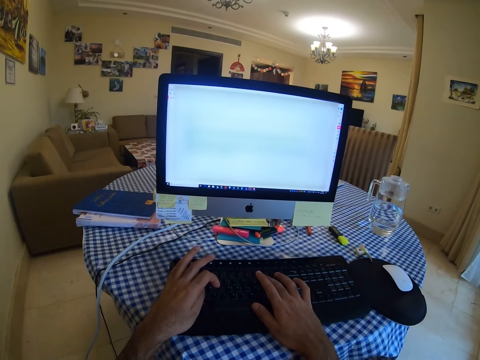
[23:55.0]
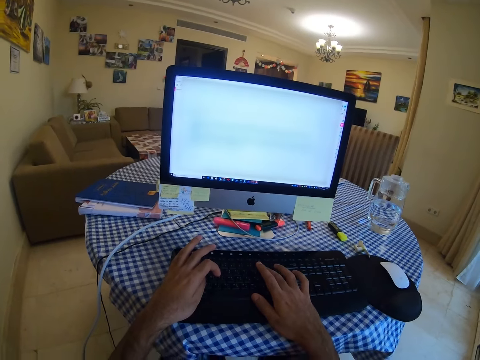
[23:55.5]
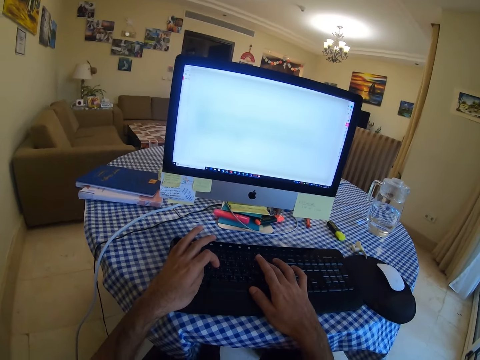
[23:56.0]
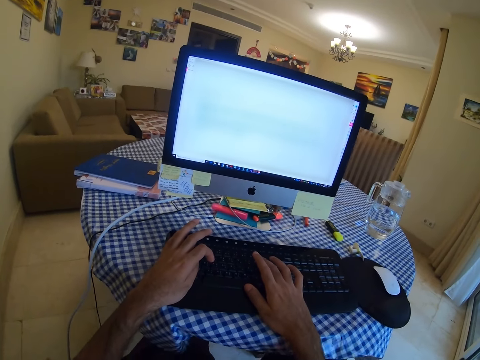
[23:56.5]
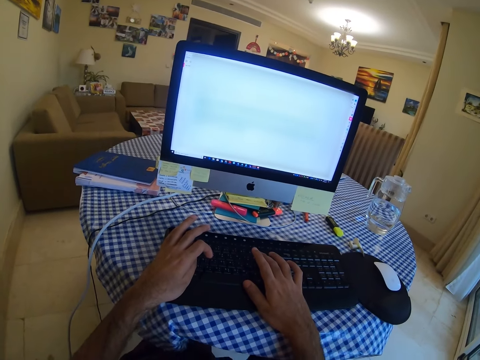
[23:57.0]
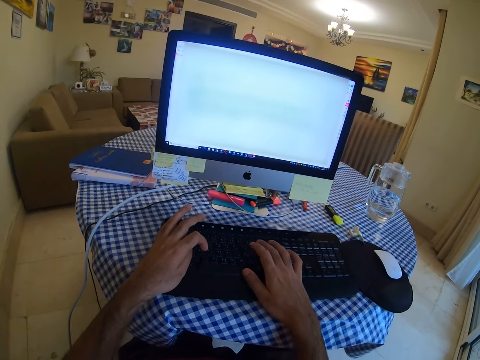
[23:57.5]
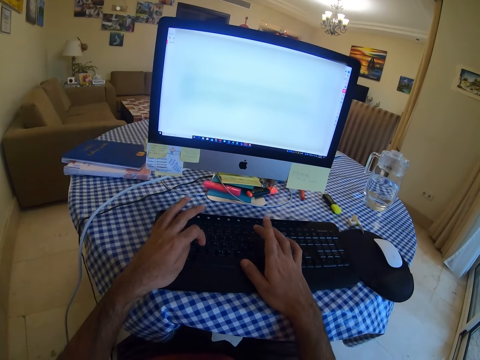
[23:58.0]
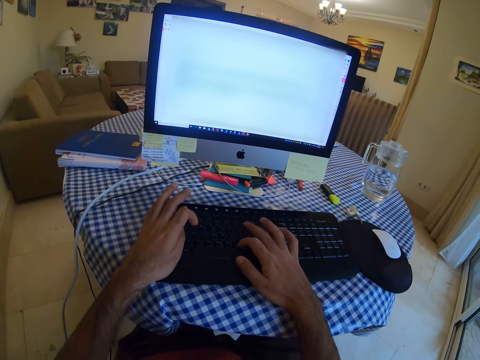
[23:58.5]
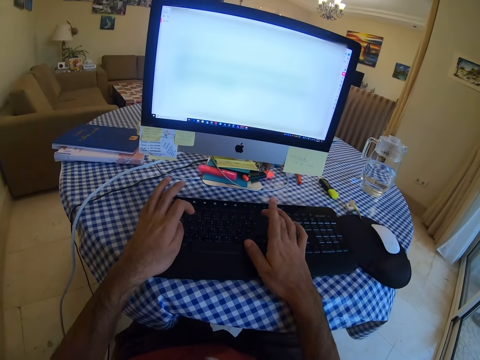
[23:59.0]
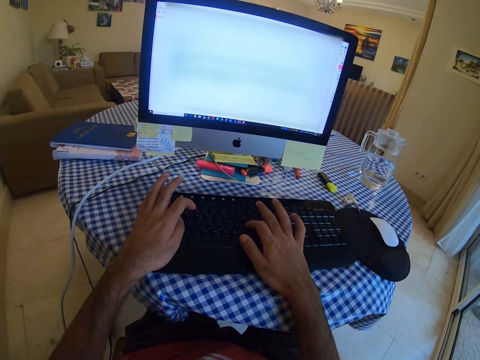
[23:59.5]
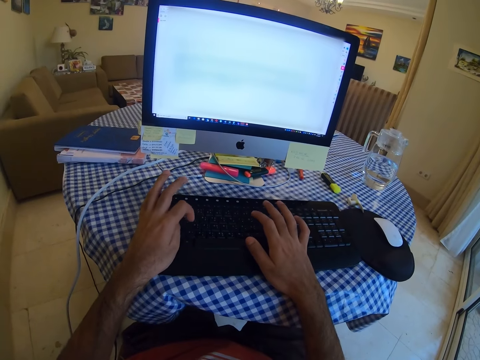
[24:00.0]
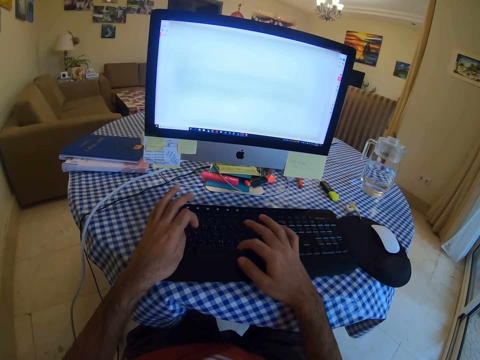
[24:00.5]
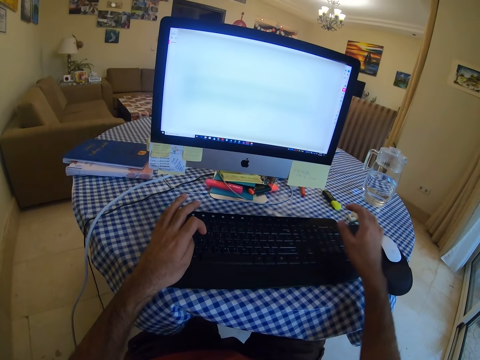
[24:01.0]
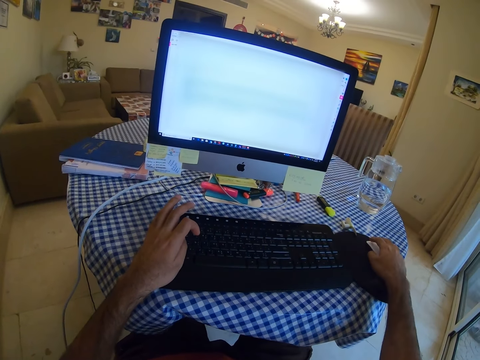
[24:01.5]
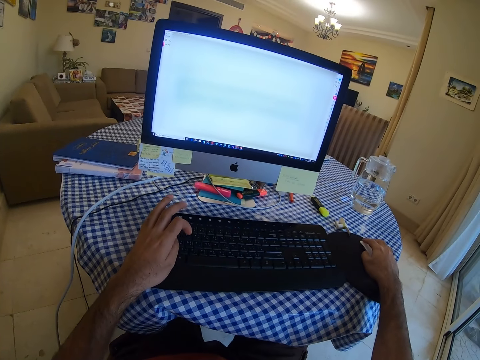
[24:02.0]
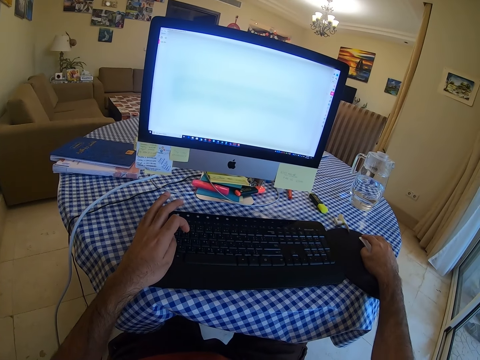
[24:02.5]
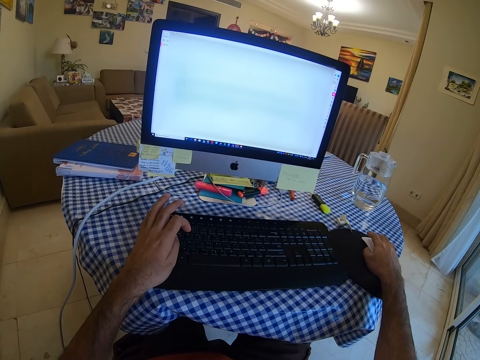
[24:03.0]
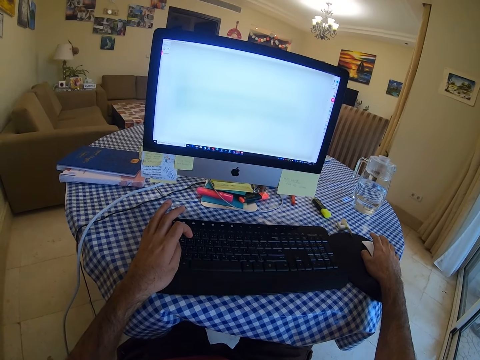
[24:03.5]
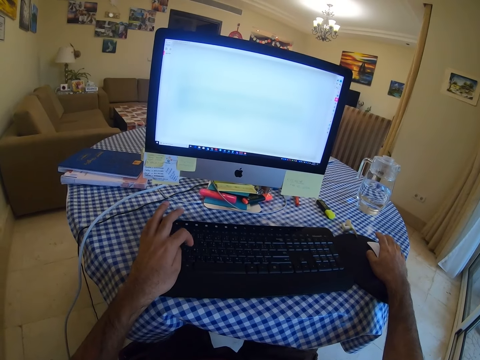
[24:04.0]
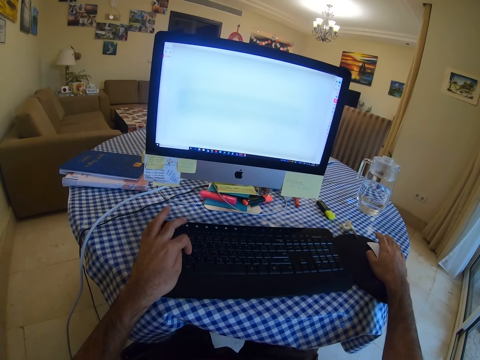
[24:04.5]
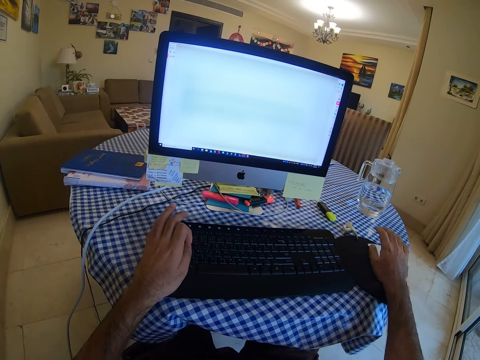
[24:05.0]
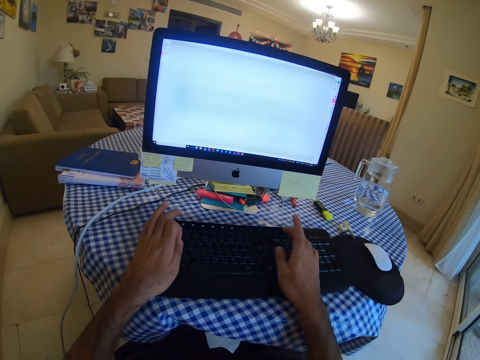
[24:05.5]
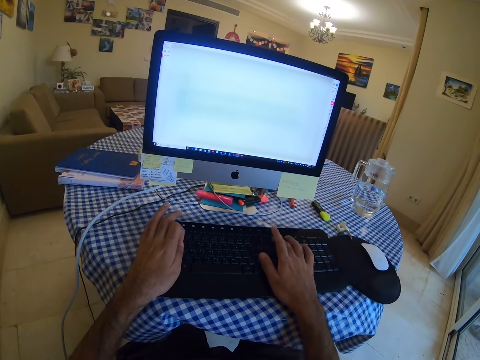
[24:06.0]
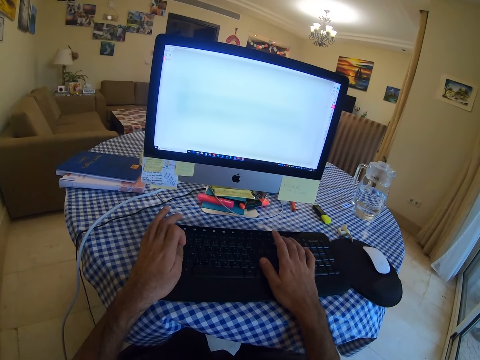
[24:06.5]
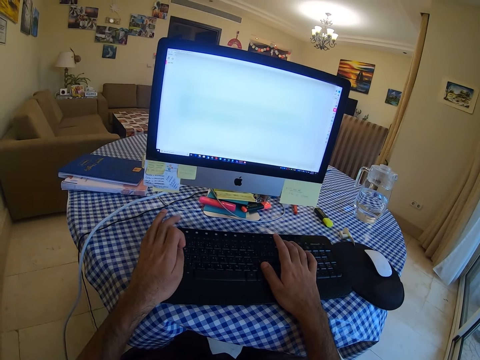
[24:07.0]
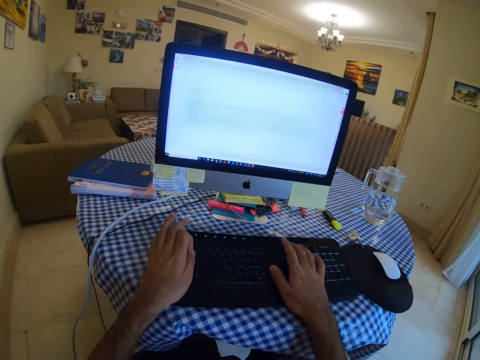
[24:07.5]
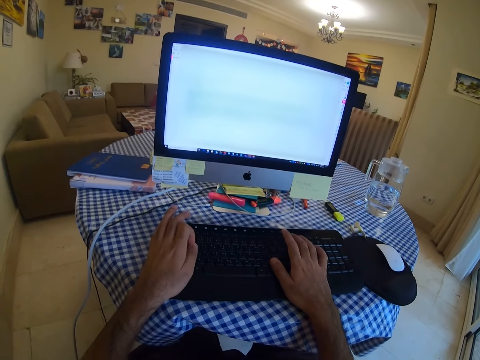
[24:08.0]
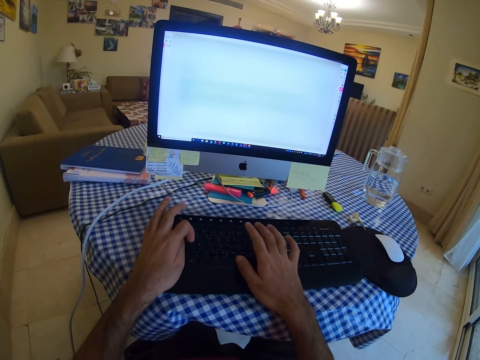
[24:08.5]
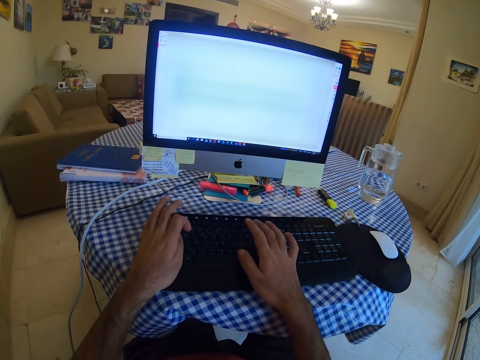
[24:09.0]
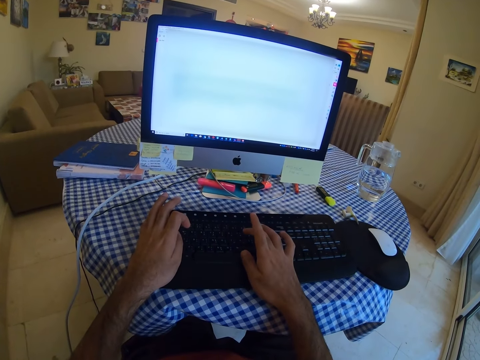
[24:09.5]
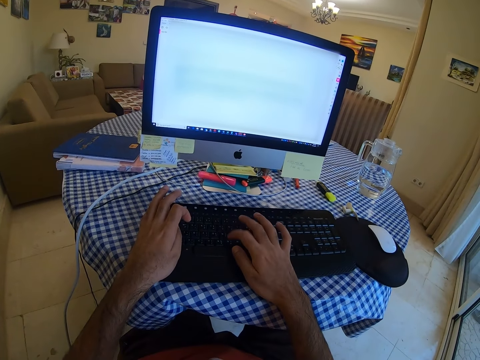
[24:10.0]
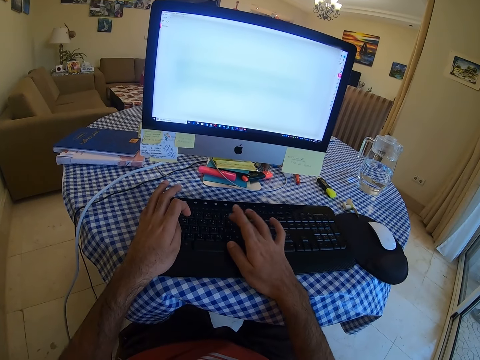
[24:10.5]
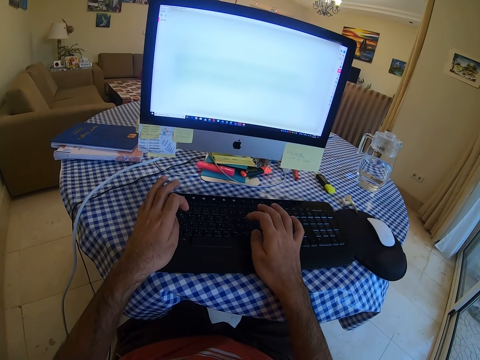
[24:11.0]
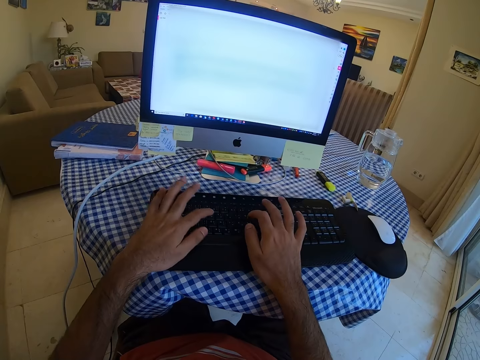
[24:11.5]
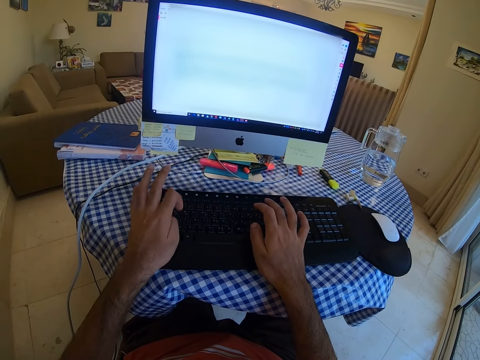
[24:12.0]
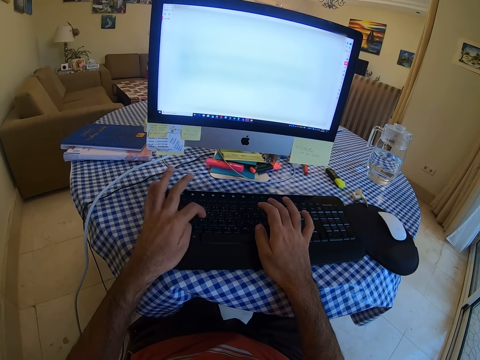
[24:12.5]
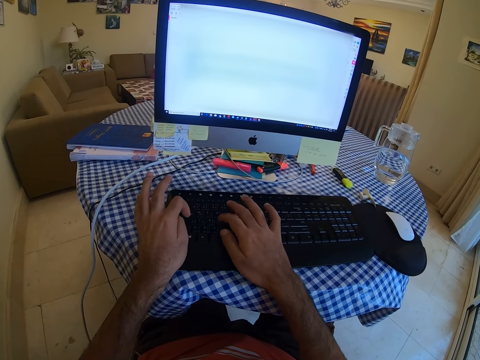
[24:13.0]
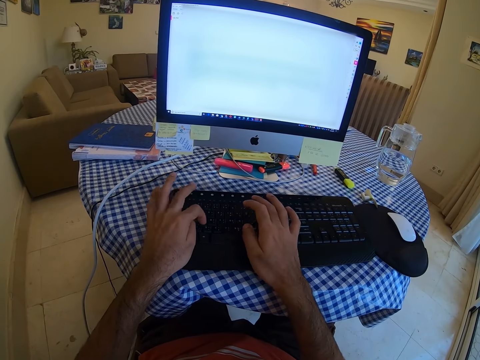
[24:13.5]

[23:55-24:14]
The camera wearer types on the keyboard. They hold a mouse and scroll the computer with the mouse. They rub the left hand fingers together. They type on the keyboard.

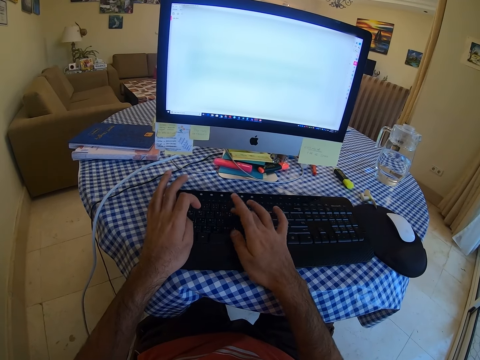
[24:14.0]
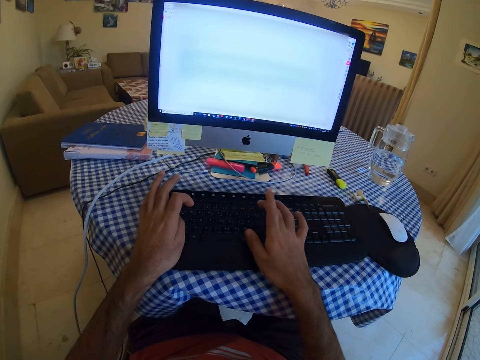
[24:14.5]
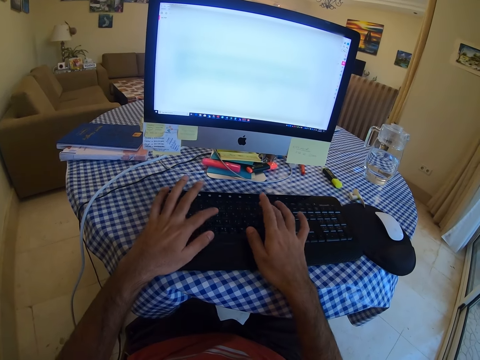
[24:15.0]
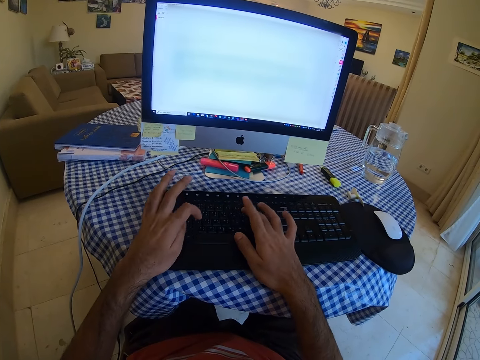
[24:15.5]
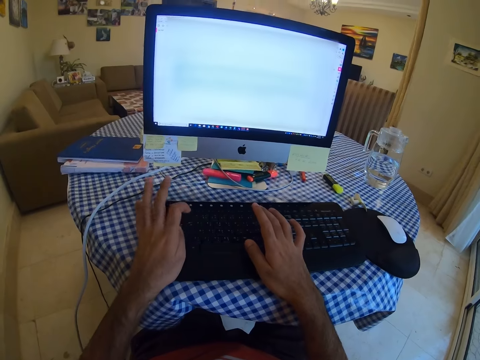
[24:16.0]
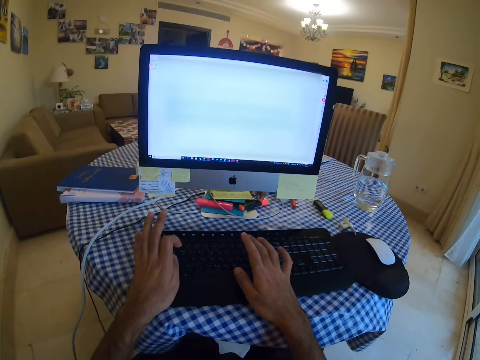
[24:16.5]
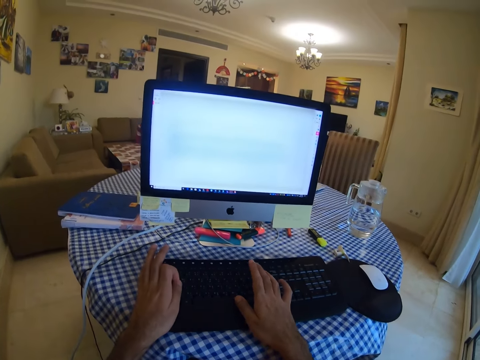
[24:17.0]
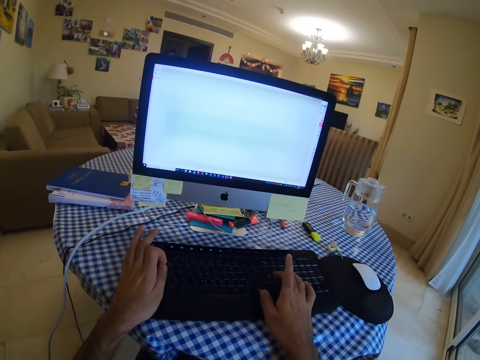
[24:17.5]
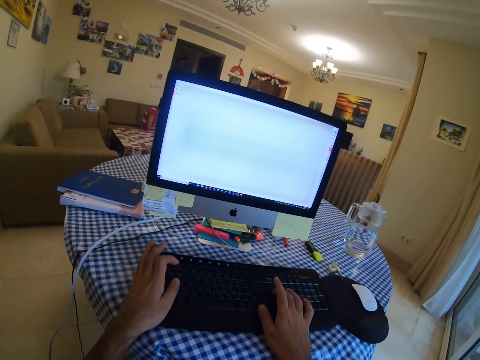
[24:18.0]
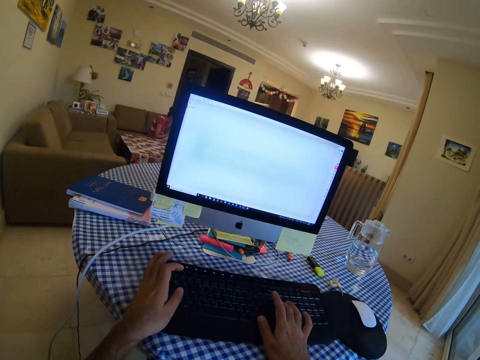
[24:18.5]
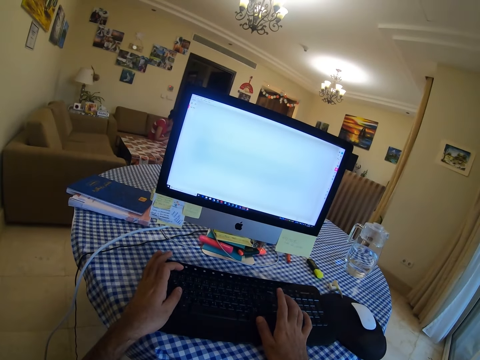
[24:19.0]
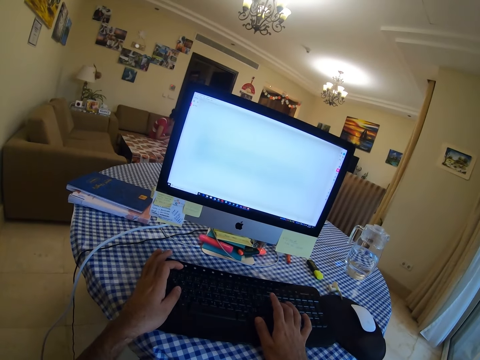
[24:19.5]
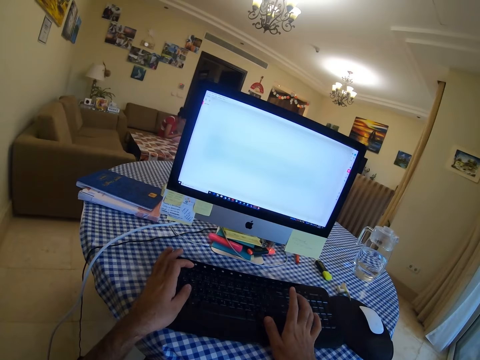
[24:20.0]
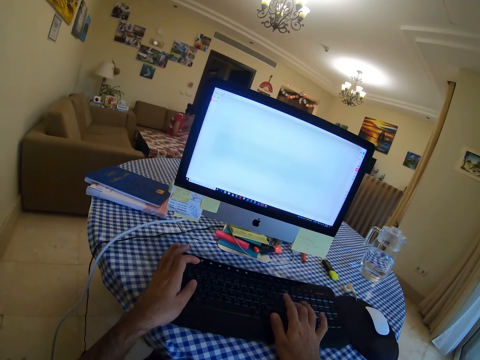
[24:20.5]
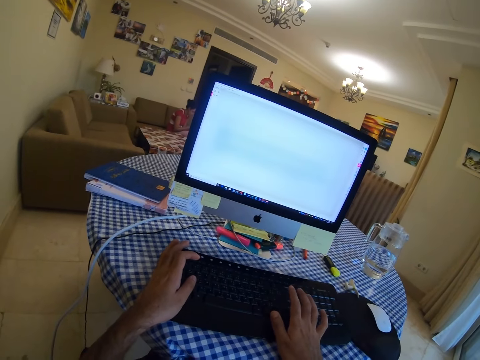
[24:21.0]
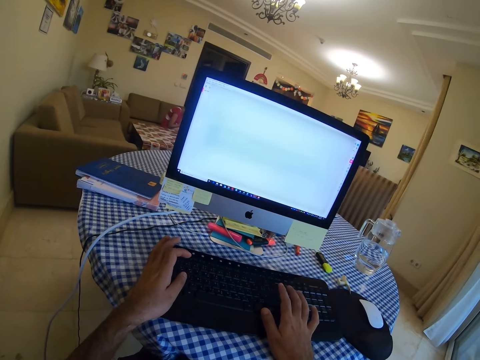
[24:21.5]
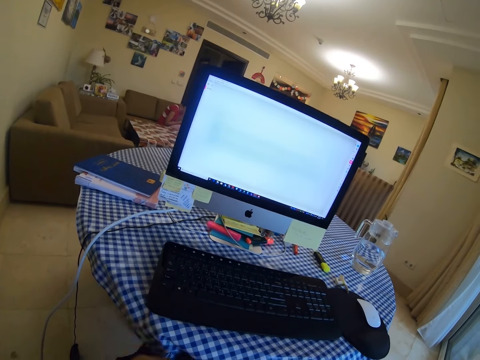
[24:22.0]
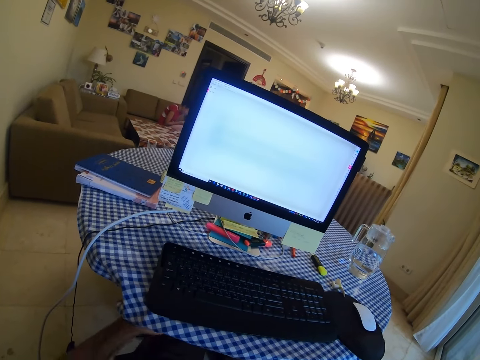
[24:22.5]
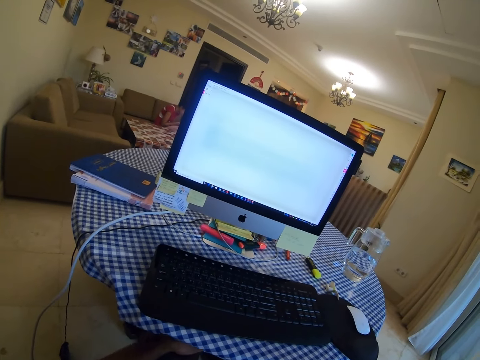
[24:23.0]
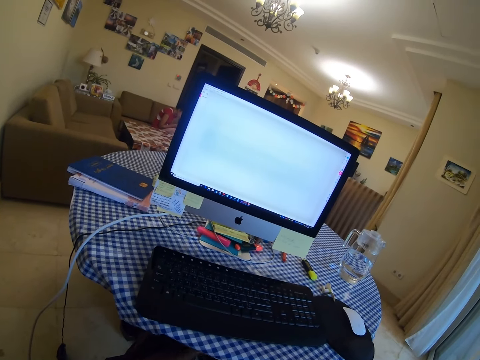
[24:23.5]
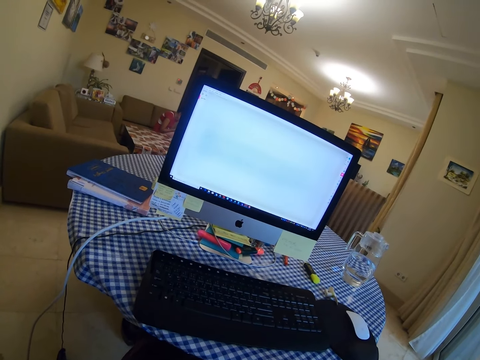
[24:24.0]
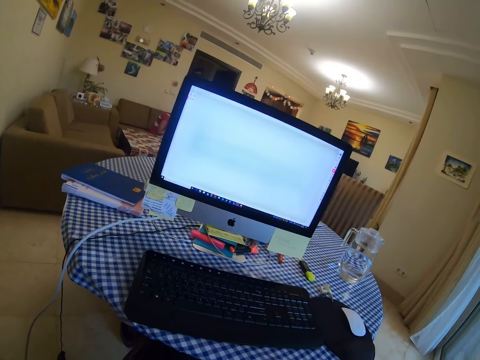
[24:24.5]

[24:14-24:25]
The camera wearer types on a keyboard. They move the left hand. They look at the computer.
